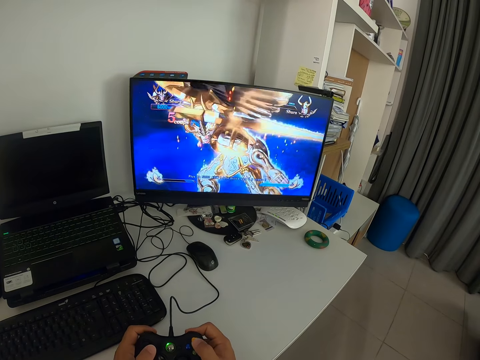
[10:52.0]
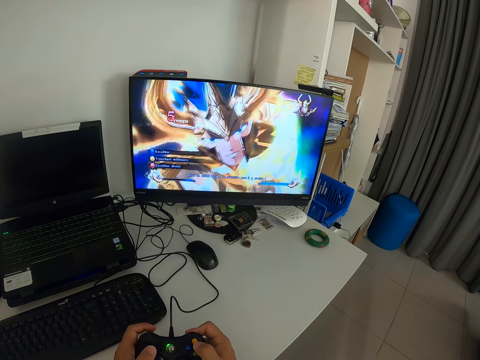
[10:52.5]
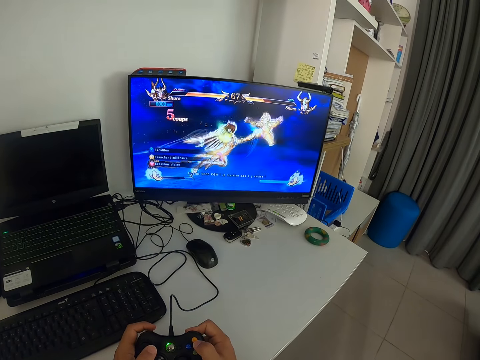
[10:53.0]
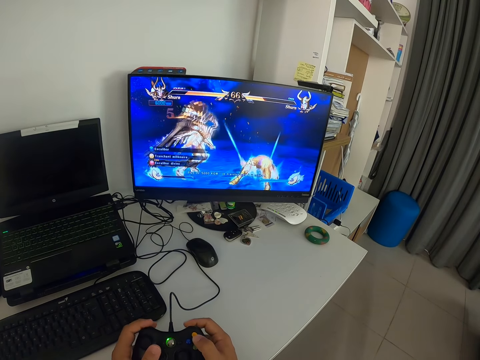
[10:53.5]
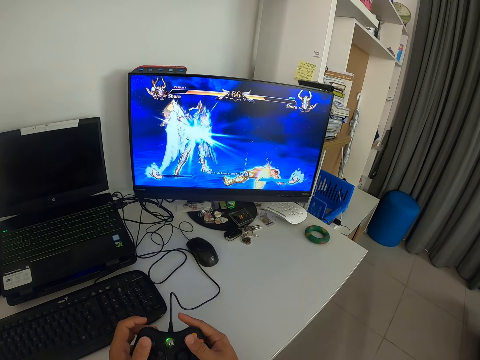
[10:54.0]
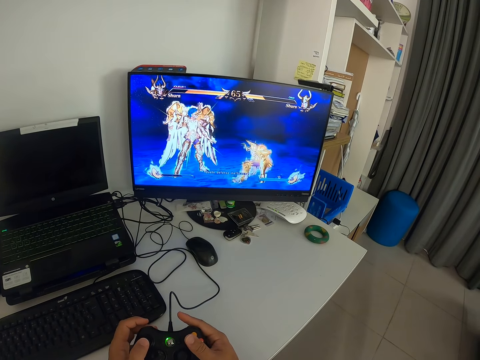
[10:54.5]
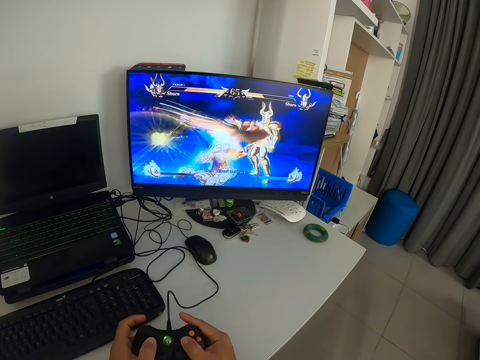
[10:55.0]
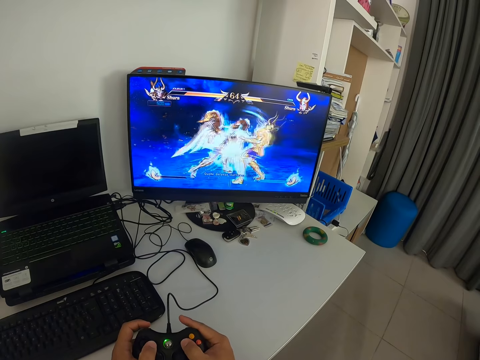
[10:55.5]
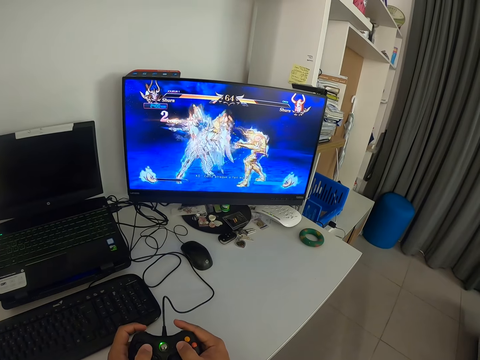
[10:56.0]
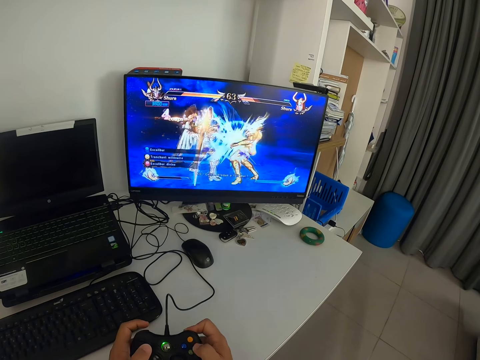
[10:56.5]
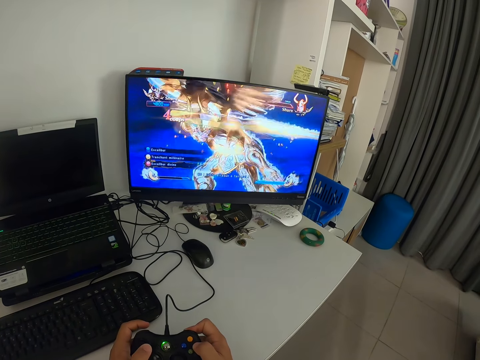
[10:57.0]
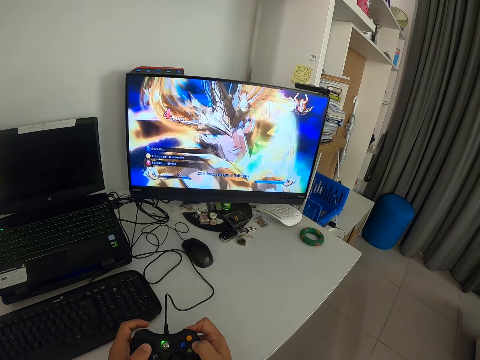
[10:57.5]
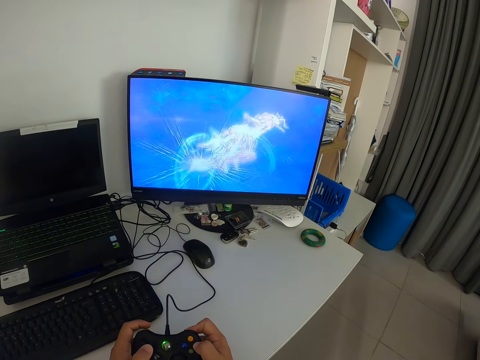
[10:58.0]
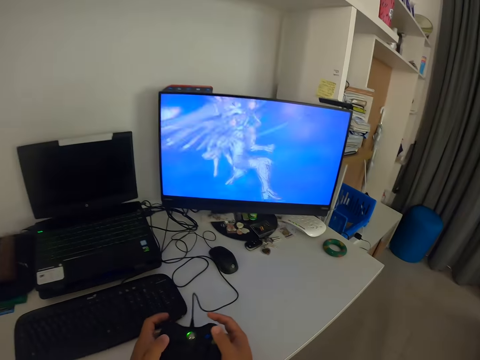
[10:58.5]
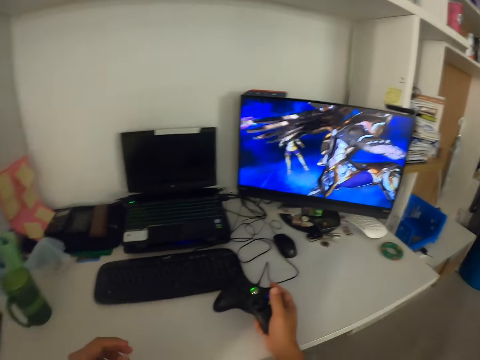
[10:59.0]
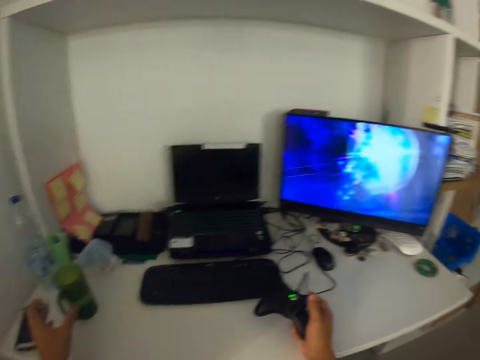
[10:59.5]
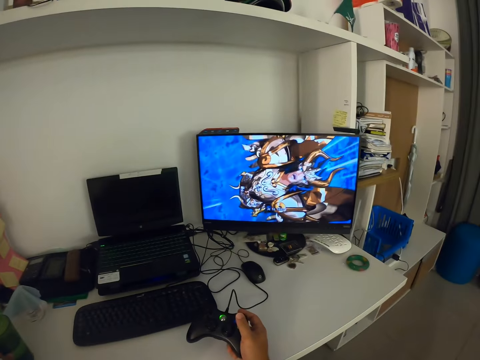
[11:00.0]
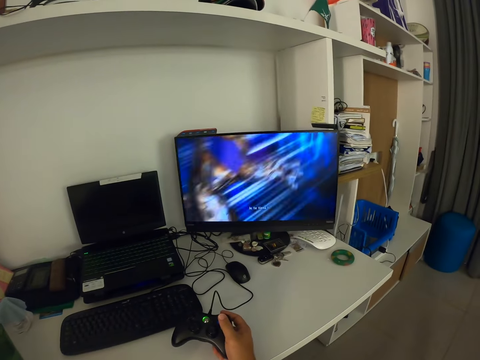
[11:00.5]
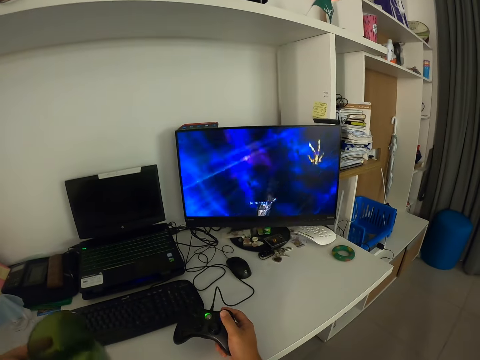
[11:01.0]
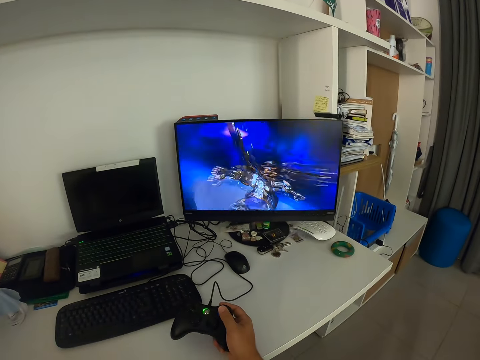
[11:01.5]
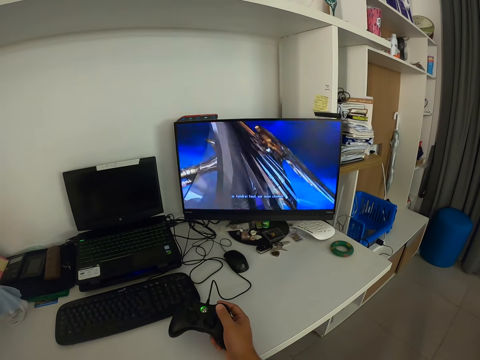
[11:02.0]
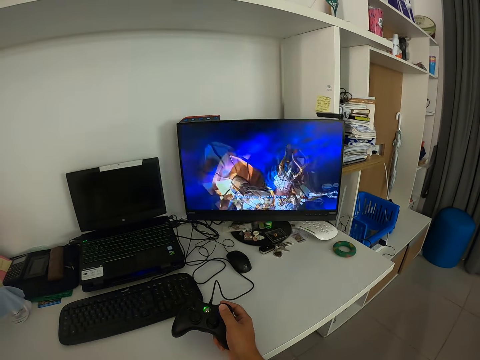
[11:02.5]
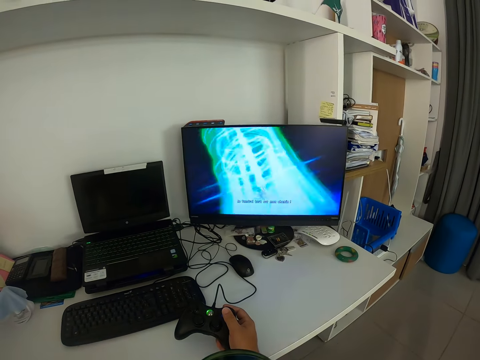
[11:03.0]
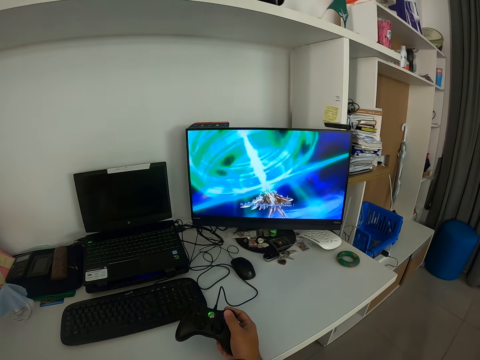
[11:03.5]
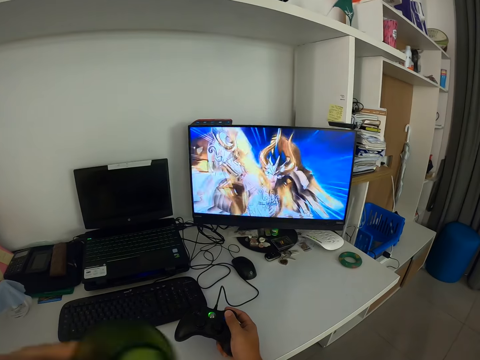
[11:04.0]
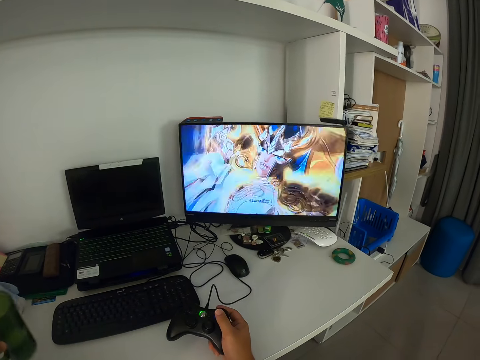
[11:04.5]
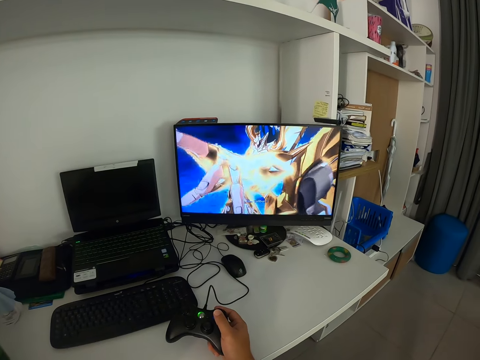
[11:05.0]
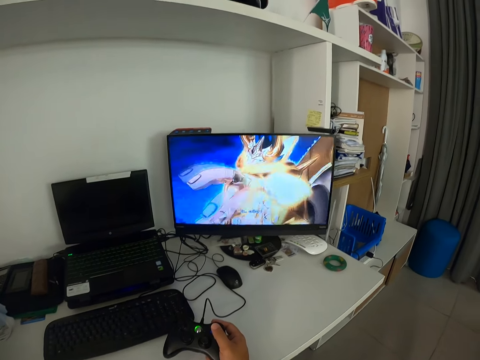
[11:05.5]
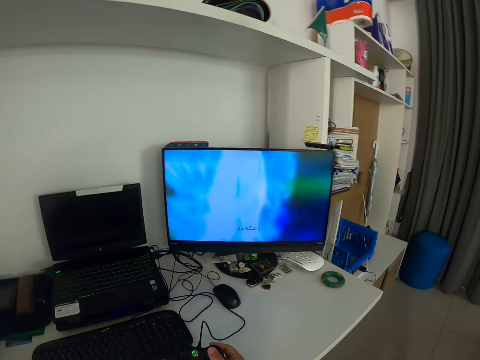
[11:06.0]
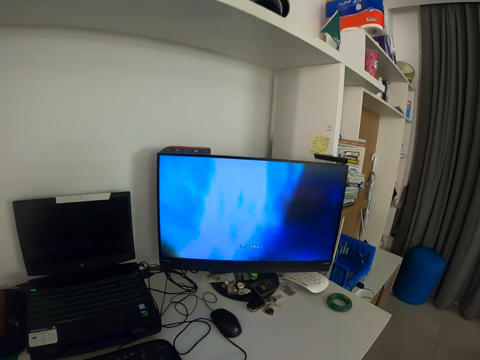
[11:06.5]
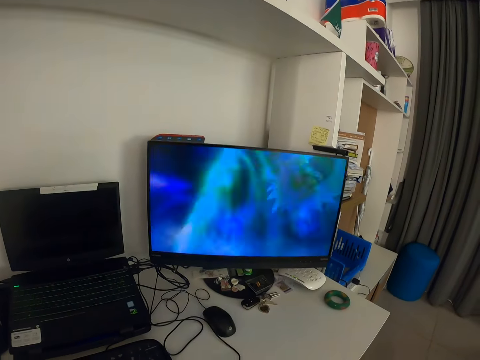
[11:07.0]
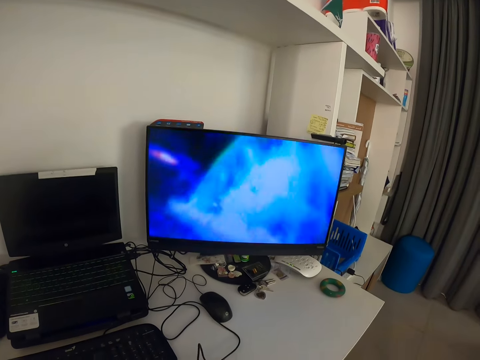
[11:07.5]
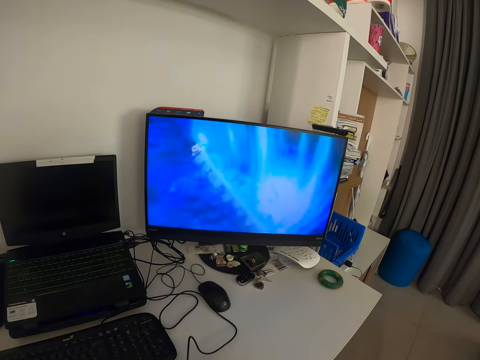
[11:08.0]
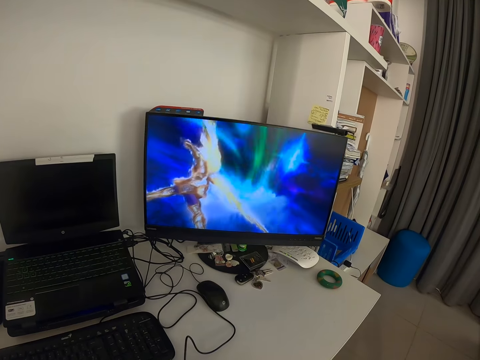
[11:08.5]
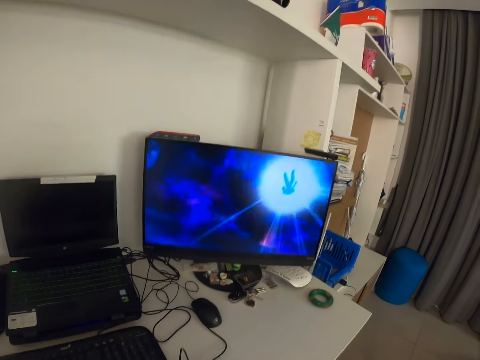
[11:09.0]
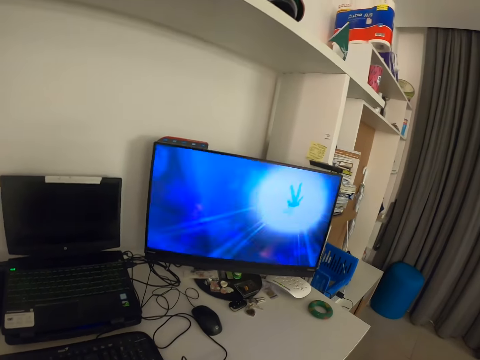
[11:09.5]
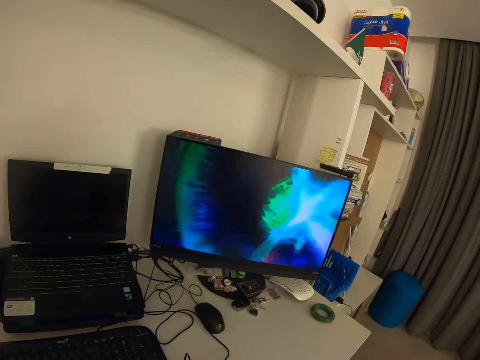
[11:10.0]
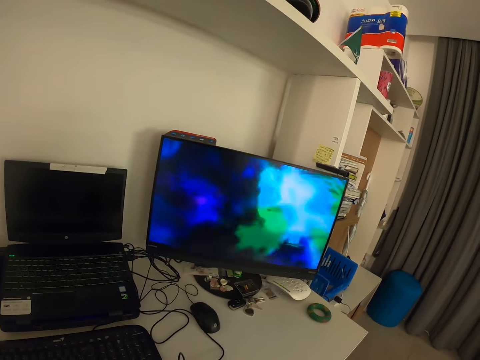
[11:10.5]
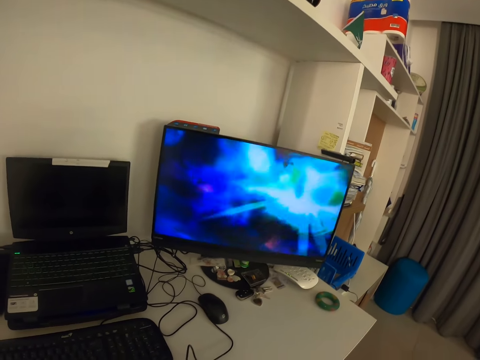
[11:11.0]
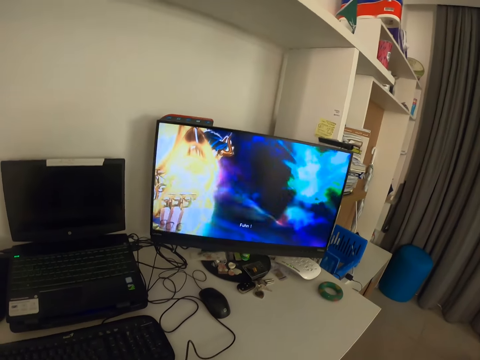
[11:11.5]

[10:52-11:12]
The camera wearer presses the game pad. He looks at the monitor. He removes his left hand from the game pad. He reaches for the cup with his left hand. He lifts the cup off the table. He moves the cup towards himself. He looks at the monitor. He drinks from the cup. He returns the cup to the table. He looks at the monitor. He holds the game pad with both hands.

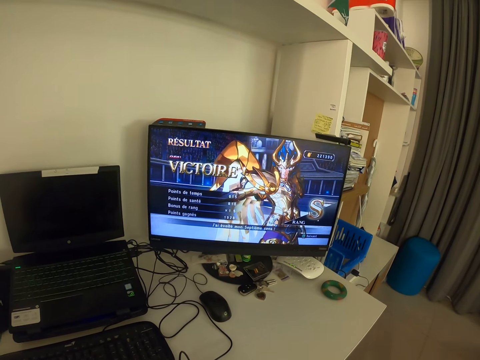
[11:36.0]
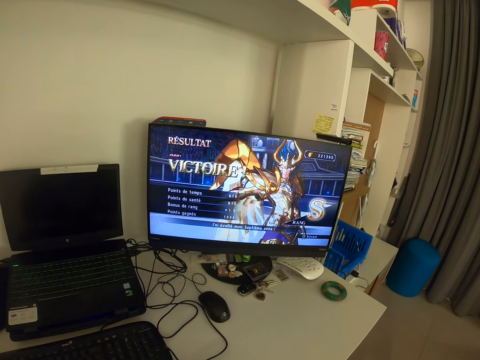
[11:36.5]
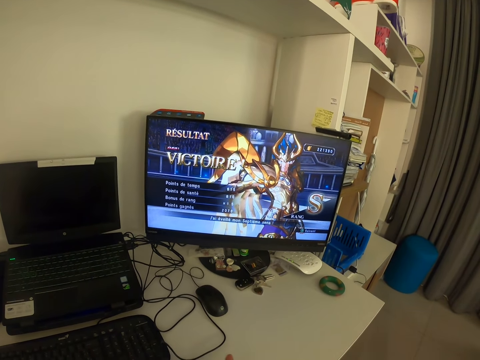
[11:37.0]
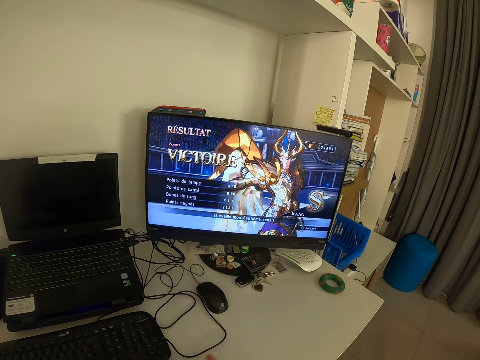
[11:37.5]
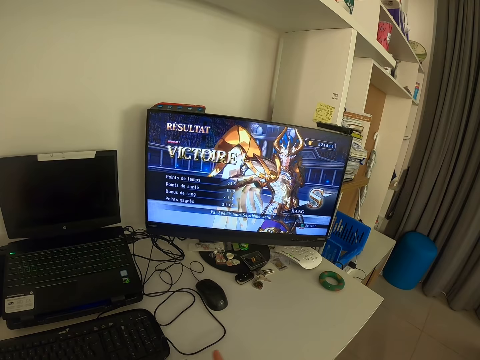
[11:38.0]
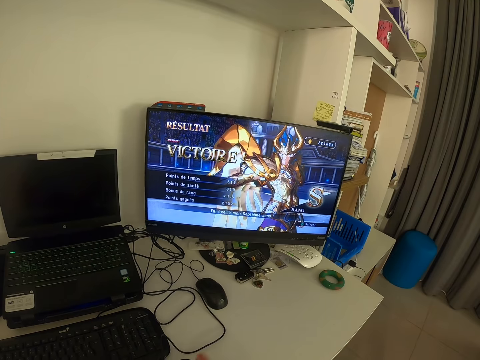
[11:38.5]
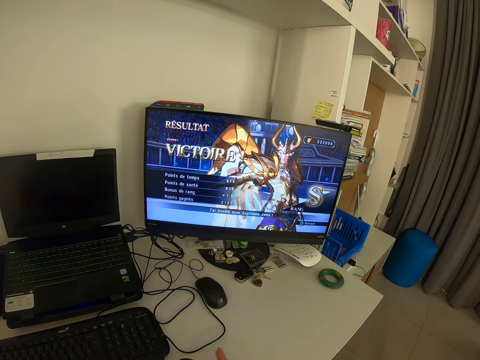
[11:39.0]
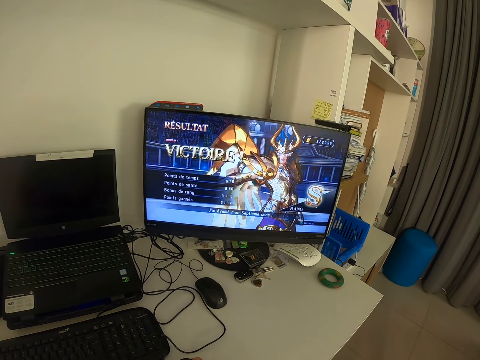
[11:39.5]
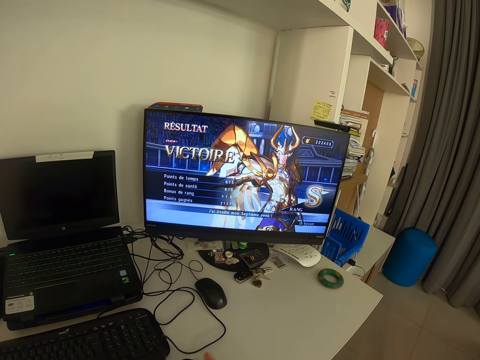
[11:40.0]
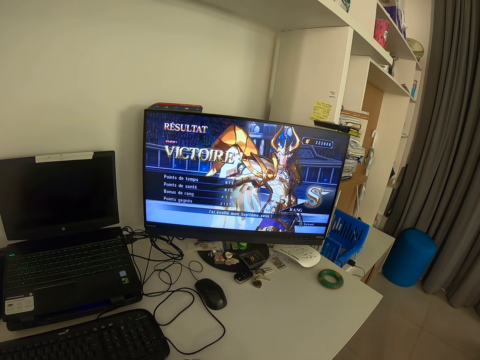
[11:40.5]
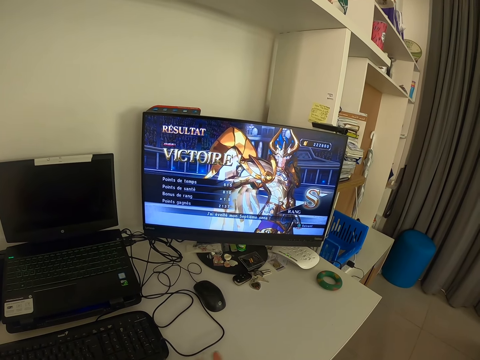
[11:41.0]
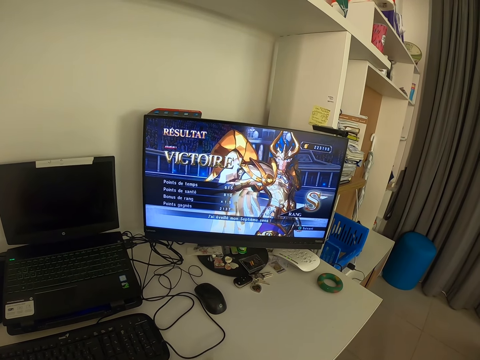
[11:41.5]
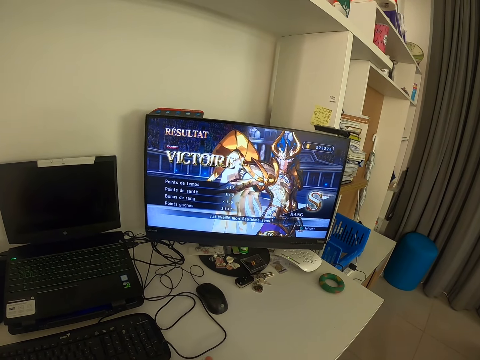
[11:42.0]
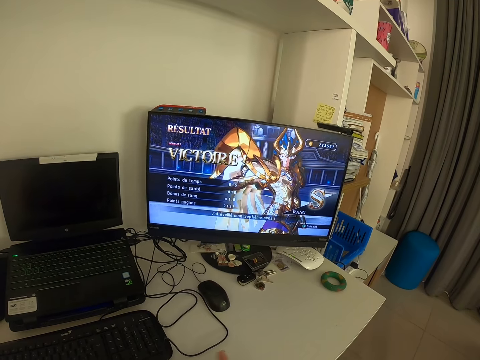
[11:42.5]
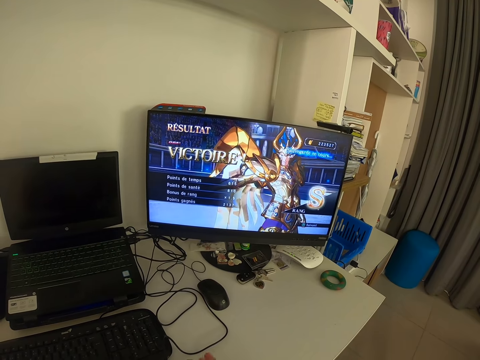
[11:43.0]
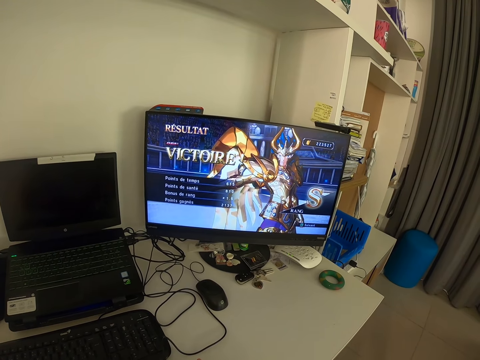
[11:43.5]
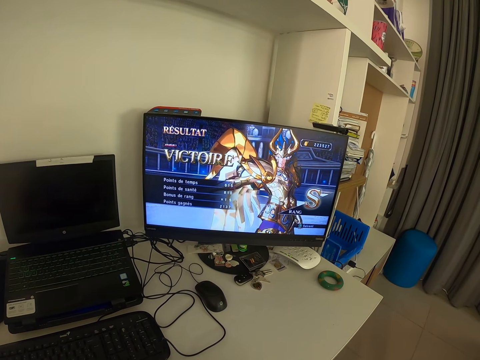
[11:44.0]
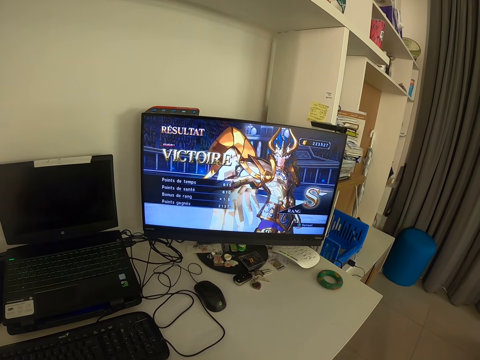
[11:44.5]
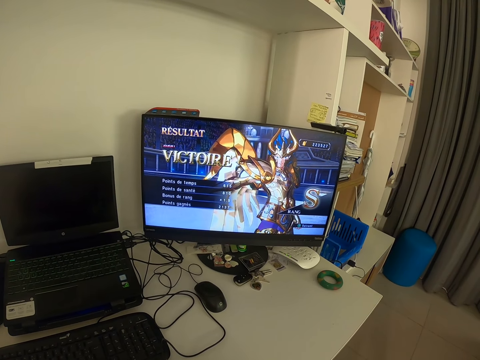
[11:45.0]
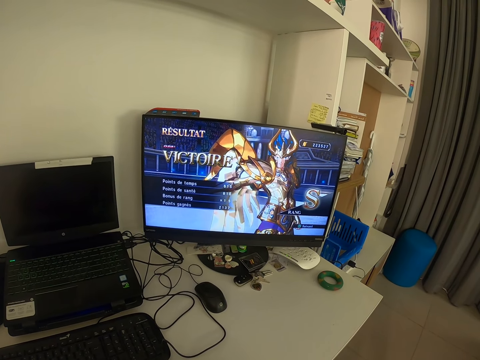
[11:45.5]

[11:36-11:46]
The camera wearer operates the game pad with both hands. He taps the game pad with his fingers.
